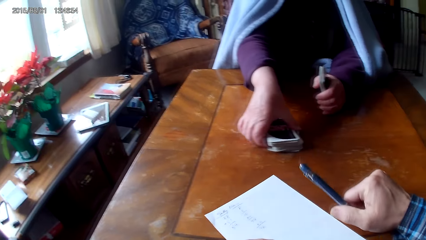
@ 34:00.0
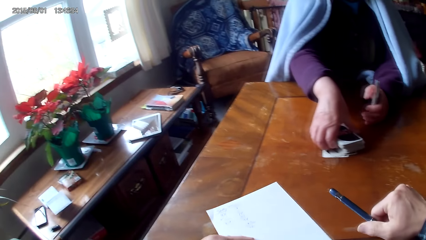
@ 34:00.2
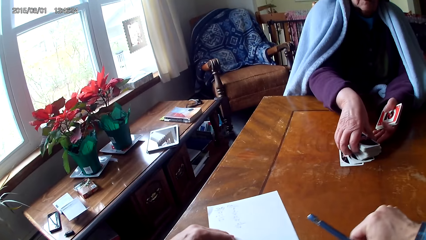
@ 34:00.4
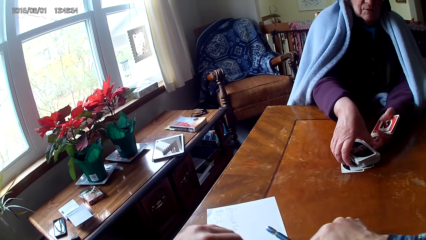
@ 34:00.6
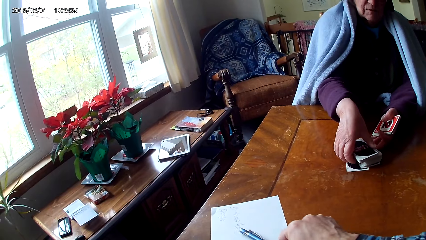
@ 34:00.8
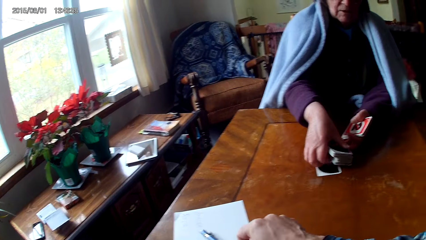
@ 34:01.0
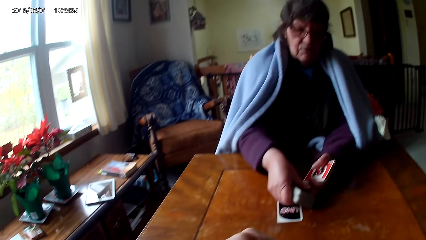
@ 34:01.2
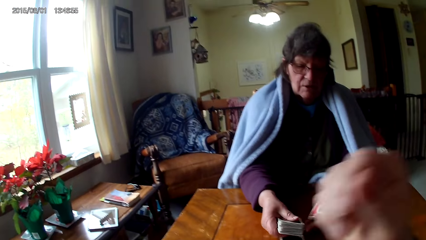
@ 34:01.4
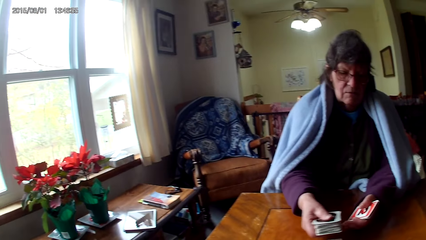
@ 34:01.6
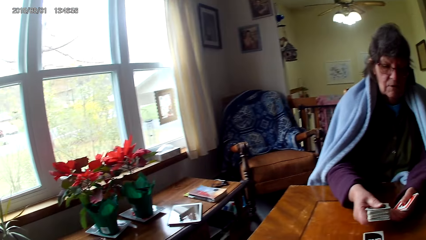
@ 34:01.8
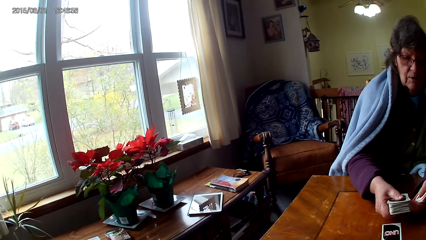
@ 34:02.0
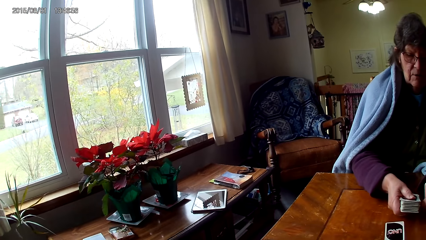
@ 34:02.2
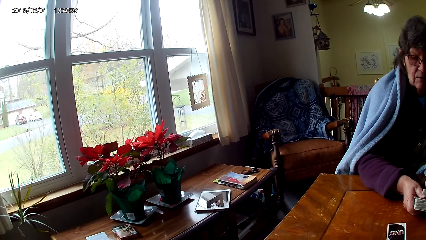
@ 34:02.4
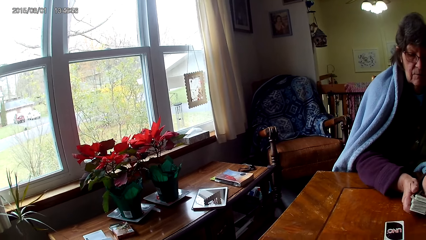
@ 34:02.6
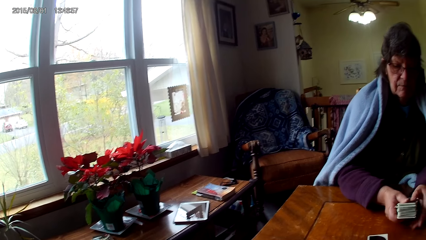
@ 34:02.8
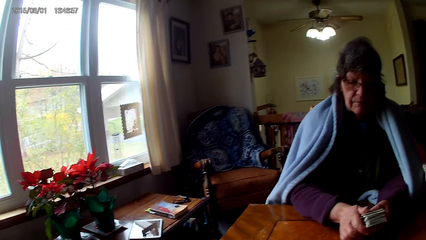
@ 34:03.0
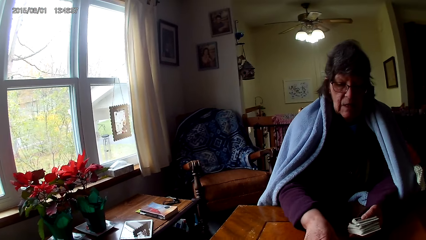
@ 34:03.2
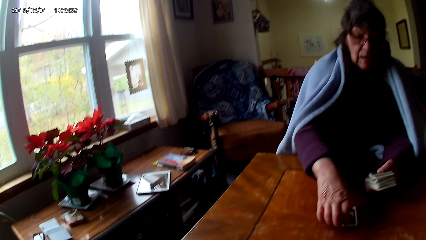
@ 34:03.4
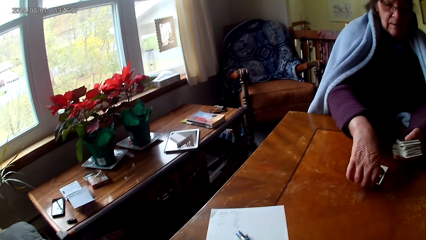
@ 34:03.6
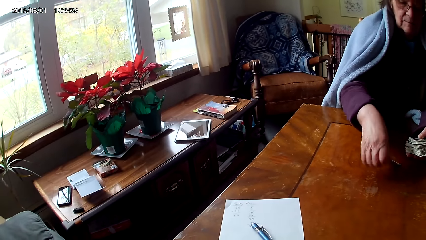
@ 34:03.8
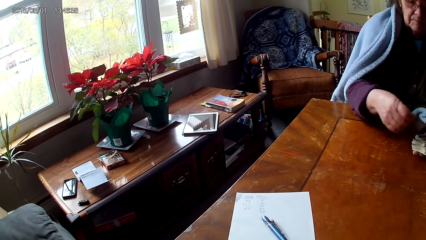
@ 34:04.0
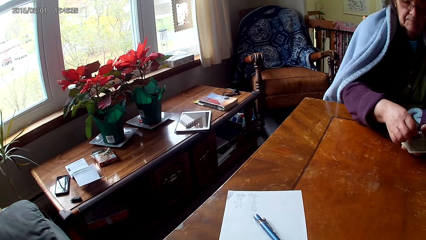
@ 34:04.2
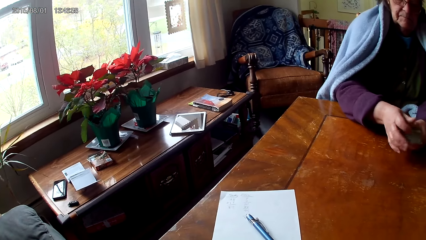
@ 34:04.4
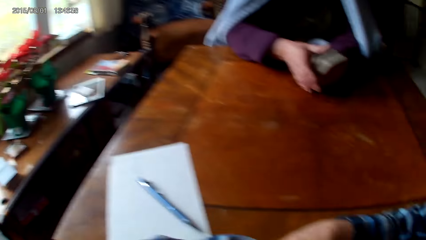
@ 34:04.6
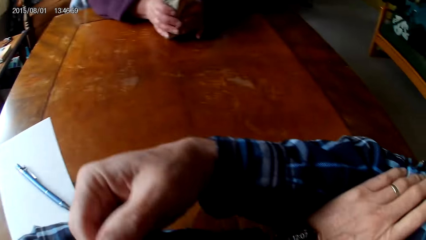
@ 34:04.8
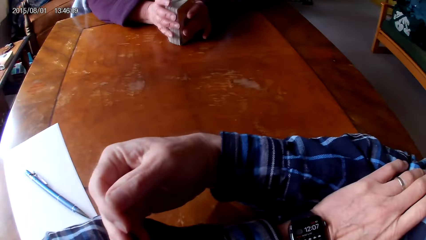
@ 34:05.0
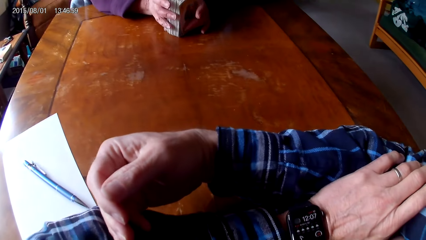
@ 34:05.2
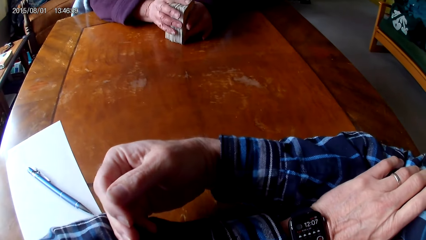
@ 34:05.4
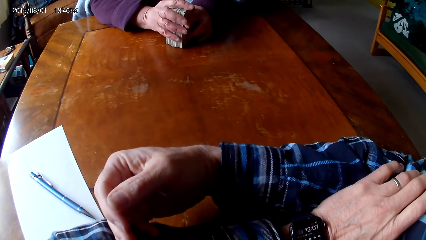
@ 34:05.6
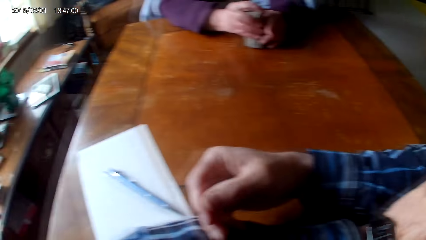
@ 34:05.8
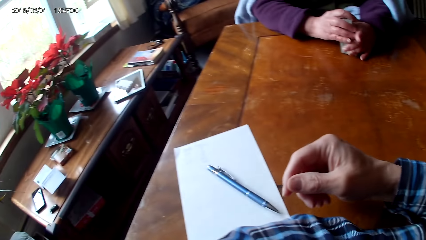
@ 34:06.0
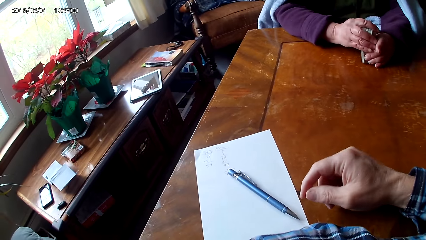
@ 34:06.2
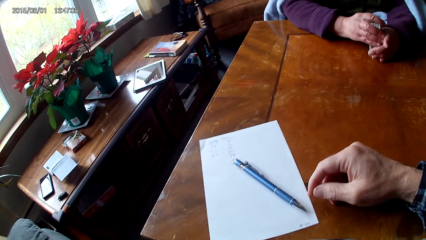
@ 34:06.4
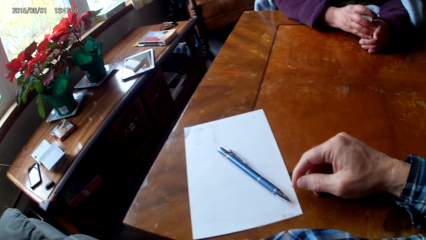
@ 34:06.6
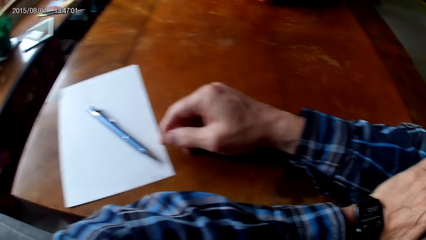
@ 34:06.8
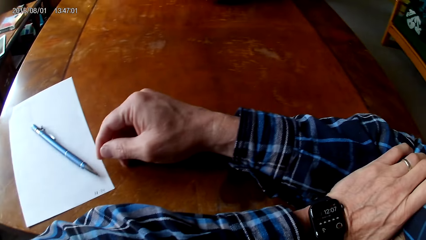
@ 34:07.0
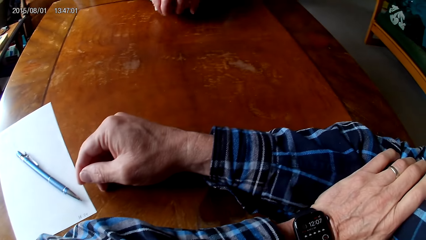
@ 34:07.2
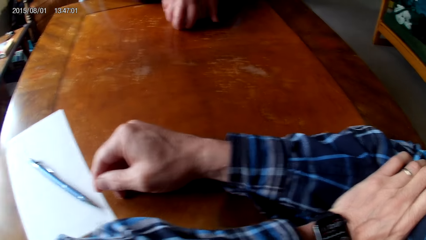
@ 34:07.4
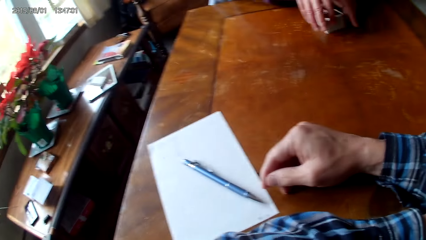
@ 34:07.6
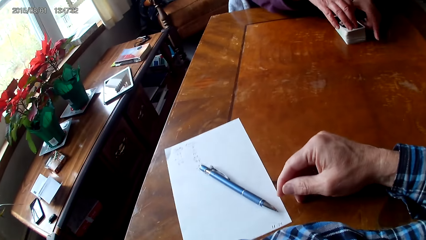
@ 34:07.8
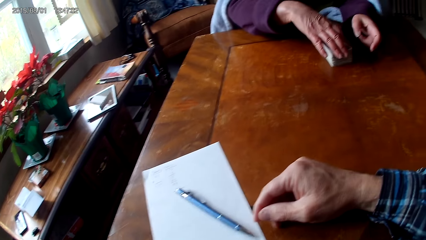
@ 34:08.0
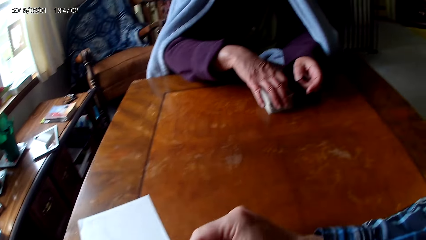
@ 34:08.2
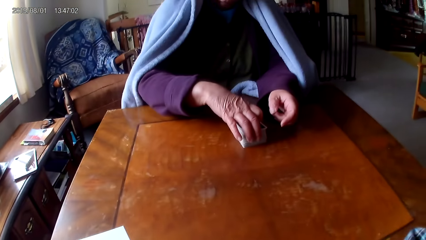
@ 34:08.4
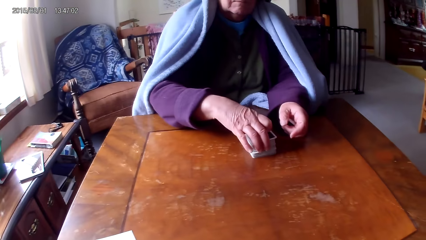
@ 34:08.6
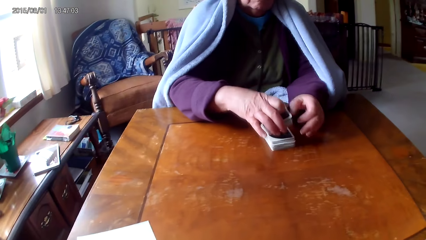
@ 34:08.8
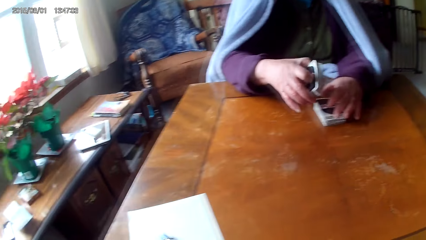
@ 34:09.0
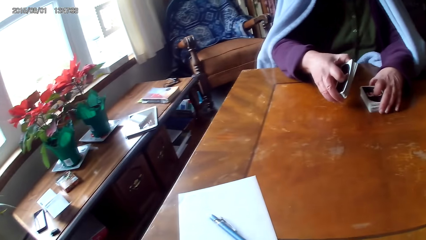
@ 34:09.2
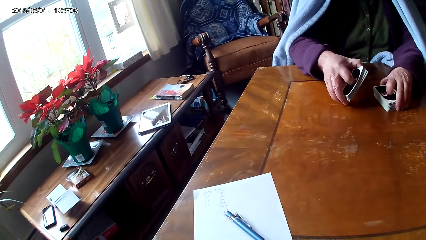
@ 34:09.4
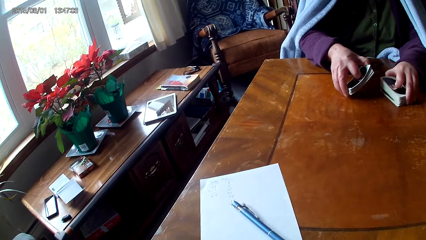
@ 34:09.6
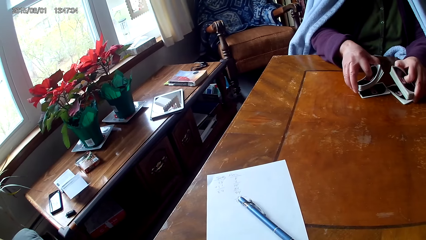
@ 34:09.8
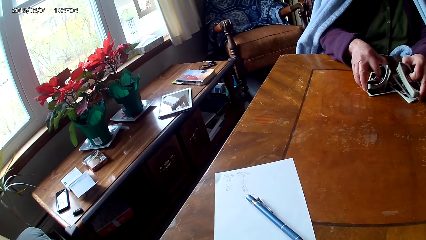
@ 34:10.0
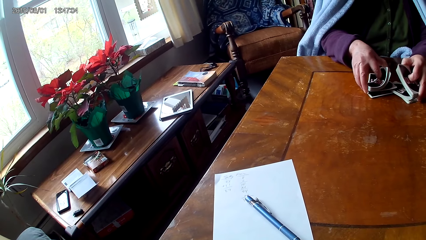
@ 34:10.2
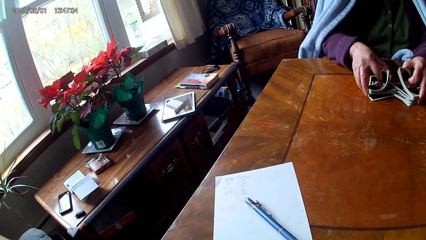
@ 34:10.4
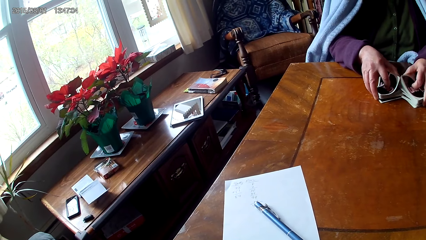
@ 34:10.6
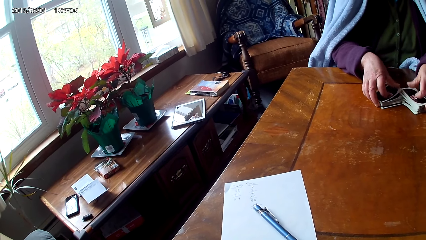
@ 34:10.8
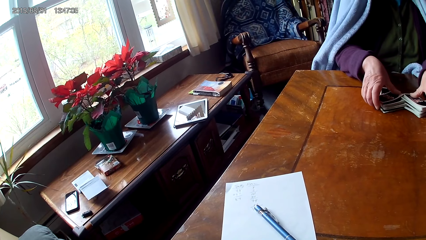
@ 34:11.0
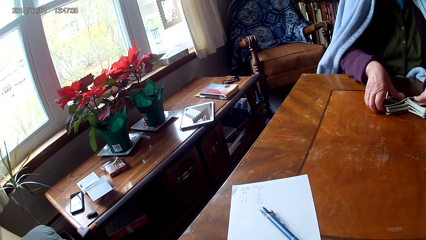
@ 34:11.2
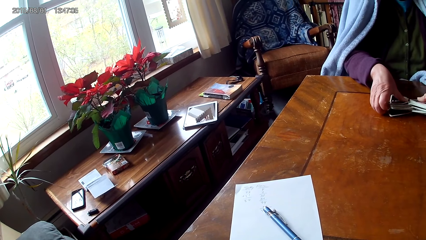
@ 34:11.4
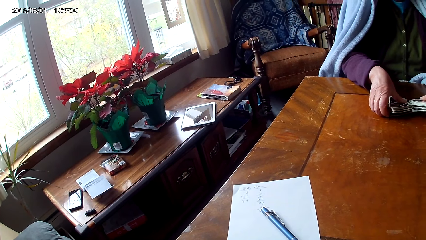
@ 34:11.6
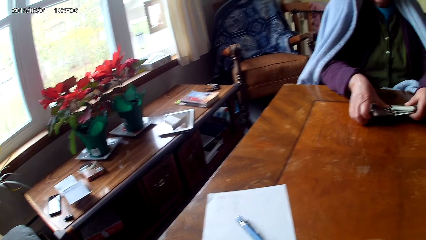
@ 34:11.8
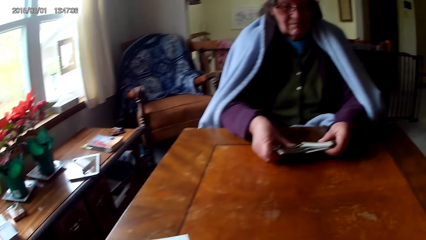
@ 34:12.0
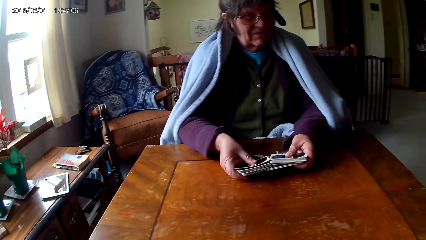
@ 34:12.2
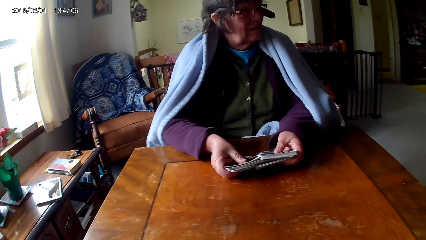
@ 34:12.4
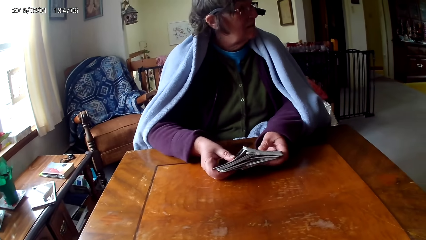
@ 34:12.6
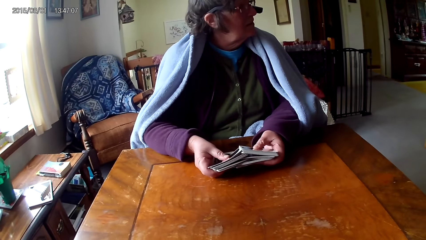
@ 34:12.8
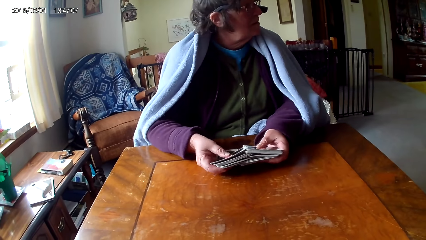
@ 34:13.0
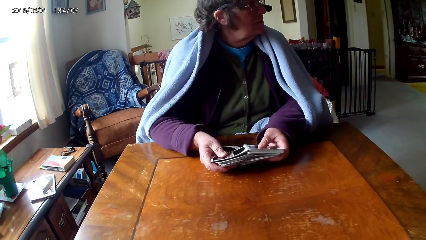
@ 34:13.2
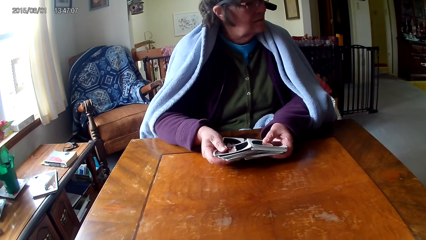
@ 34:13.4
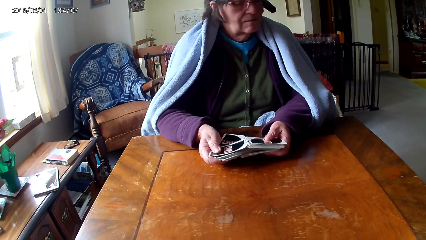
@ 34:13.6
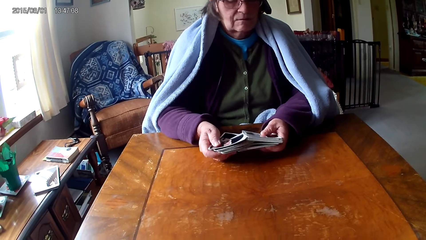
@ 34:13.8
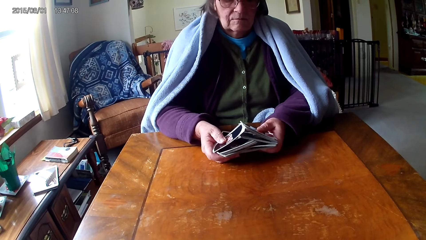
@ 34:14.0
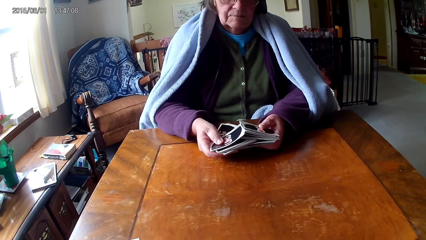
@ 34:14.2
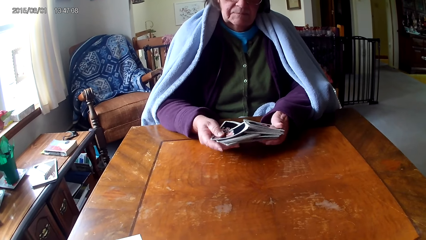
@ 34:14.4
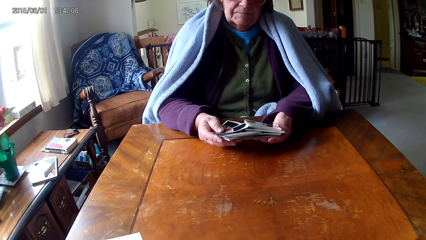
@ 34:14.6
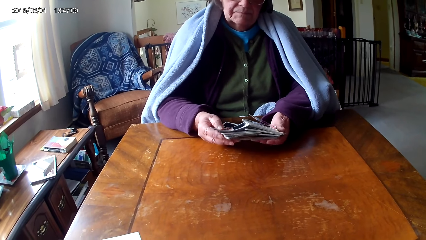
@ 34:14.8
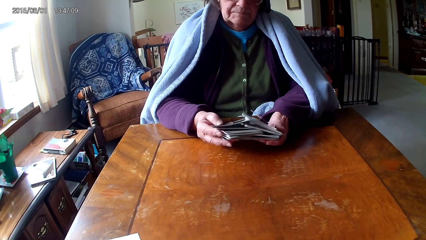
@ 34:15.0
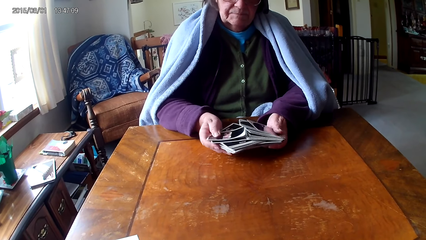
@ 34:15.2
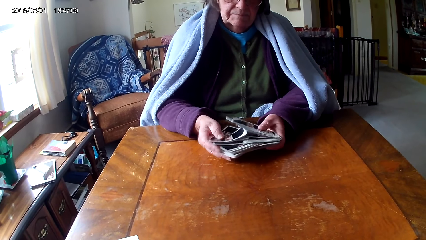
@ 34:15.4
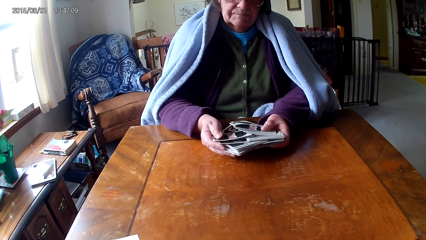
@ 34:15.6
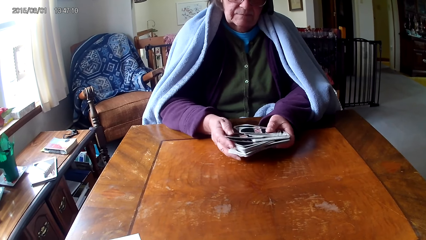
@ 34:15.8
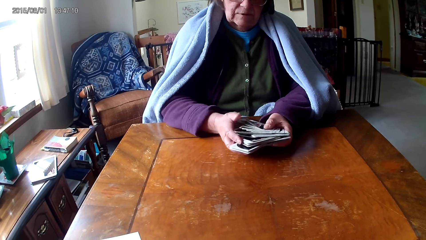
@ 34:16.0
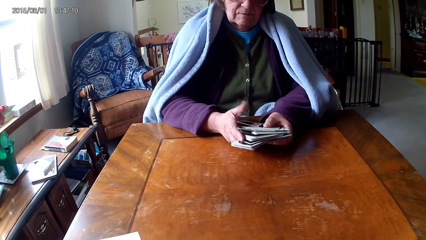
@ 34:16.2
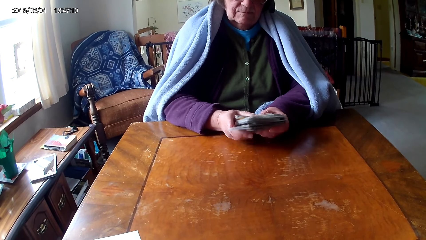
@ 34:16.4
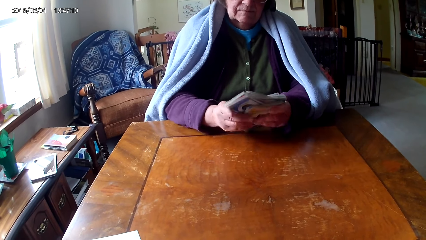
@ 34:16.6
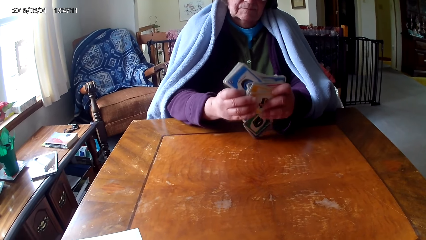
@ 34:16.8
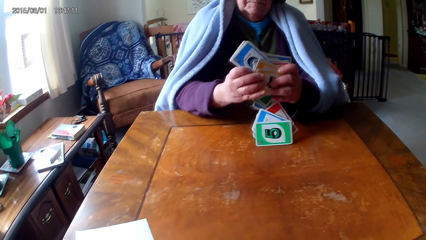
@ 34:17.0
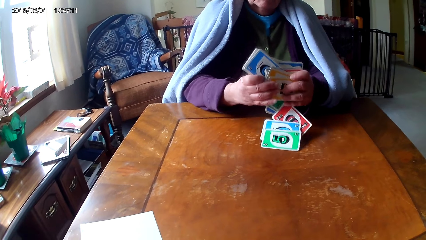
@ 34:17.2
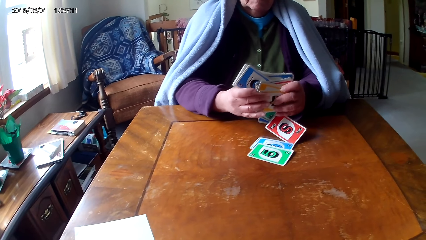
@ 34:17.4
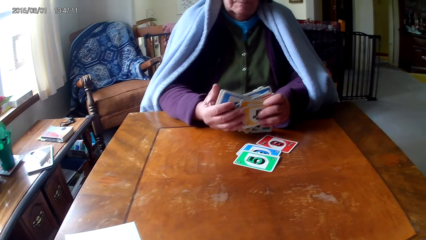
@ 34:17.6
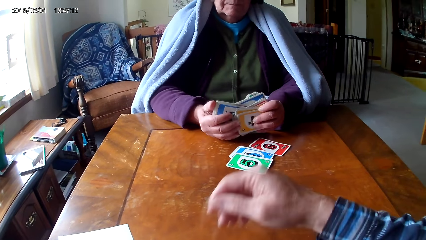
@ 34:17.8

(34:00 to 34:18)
The camera wearer moves a paper on a table. They put down a pen on the paper. A woman picks up cards on the table. The camera wearer moves a hand. The woman picks up a card on the table. The camera wearer looks around. The woman holds the cards on the table with hands. The camera wearer puts a hand on the table. The woman puts down the cards on the table, picks up the cards, and sorts the cards on the table with hands. The woman reshuffles the cards. The woman puts the cards together.
